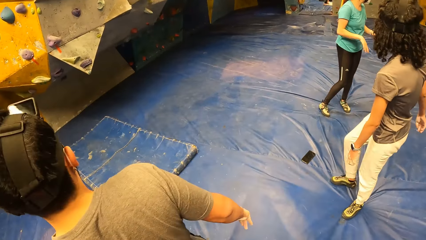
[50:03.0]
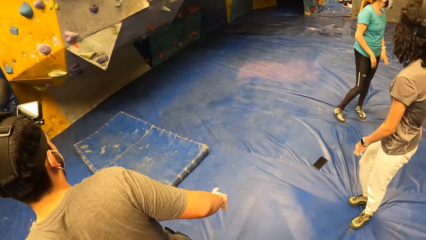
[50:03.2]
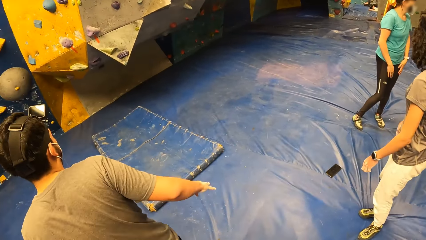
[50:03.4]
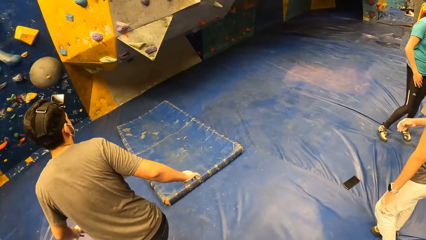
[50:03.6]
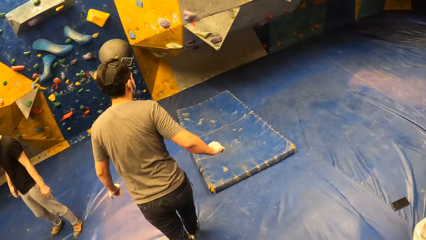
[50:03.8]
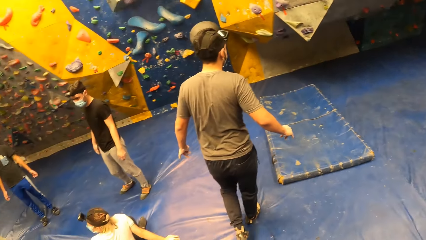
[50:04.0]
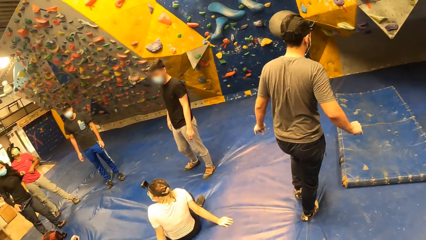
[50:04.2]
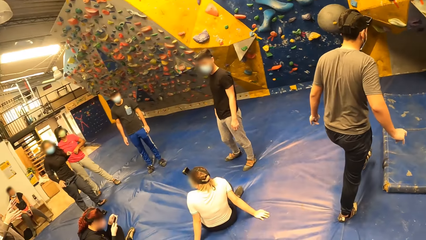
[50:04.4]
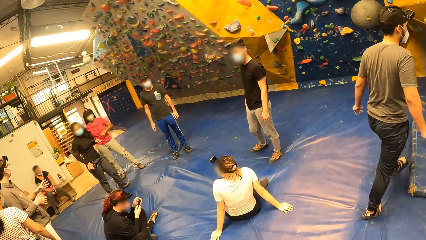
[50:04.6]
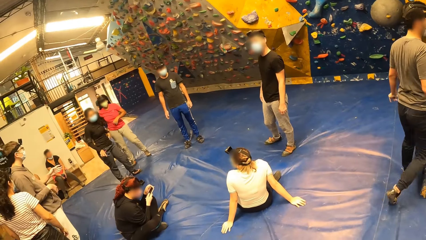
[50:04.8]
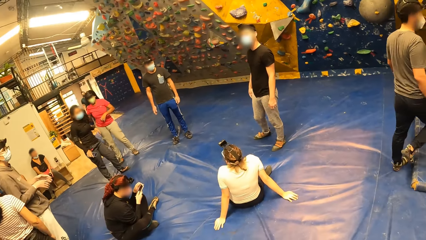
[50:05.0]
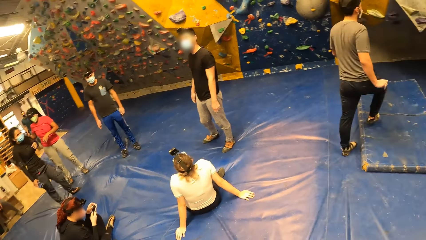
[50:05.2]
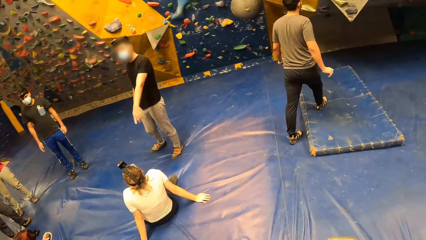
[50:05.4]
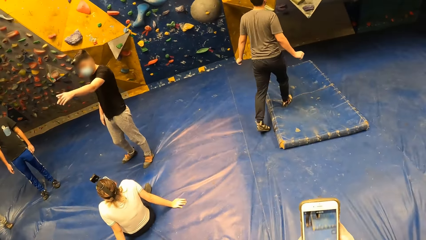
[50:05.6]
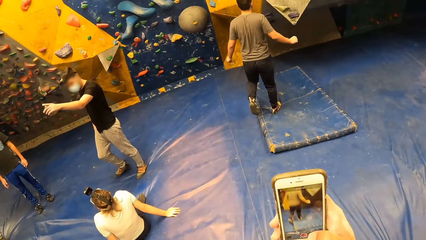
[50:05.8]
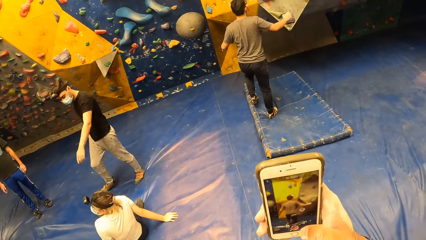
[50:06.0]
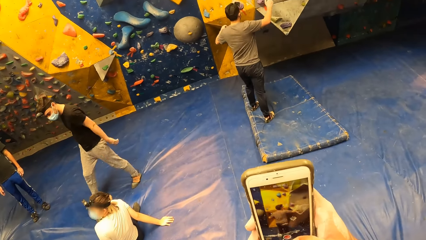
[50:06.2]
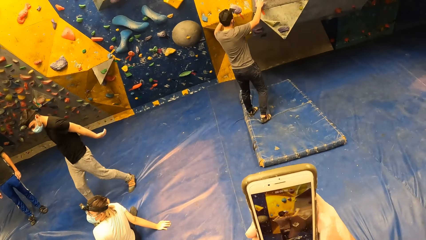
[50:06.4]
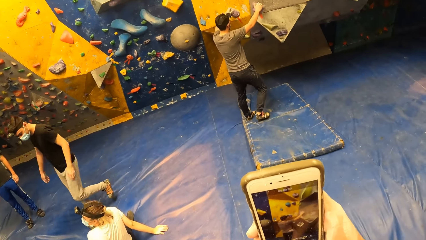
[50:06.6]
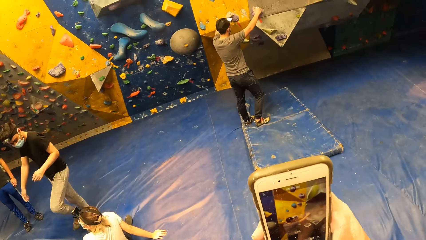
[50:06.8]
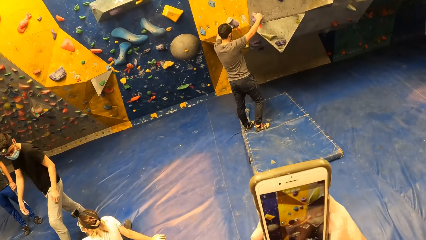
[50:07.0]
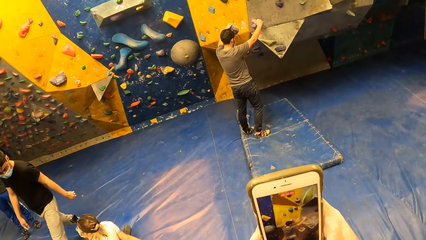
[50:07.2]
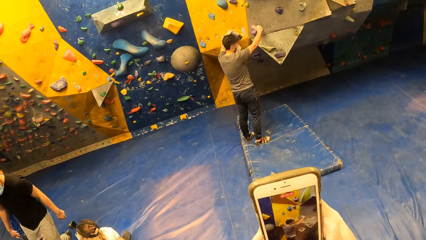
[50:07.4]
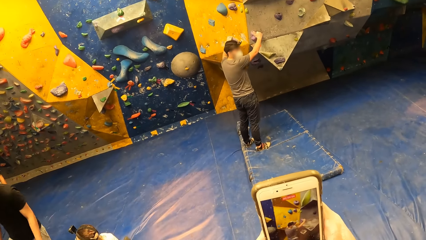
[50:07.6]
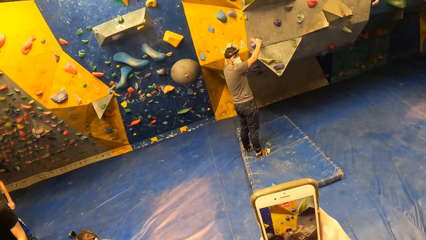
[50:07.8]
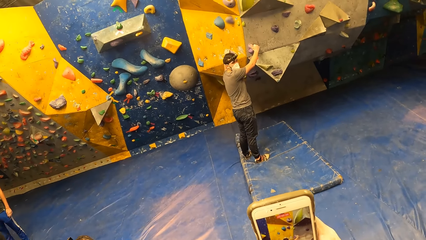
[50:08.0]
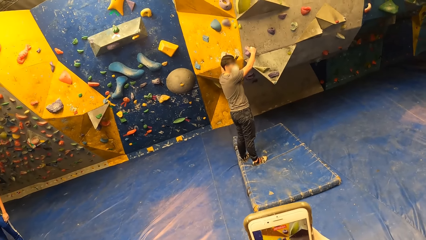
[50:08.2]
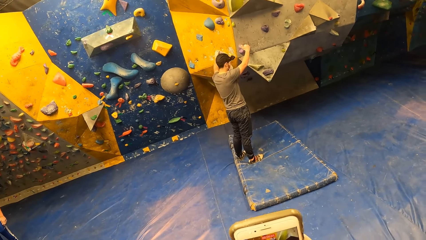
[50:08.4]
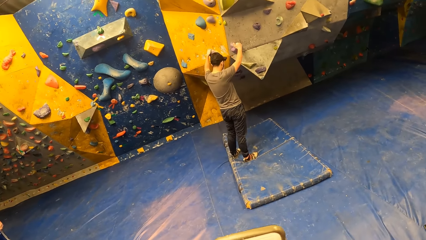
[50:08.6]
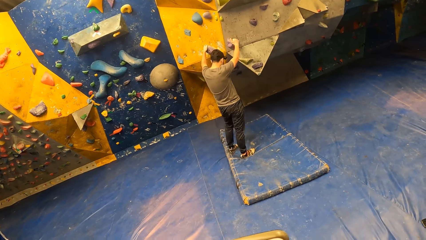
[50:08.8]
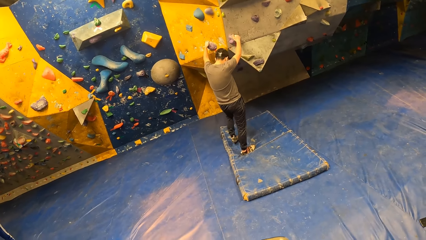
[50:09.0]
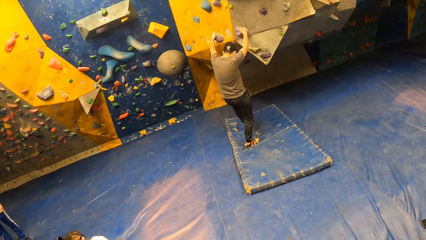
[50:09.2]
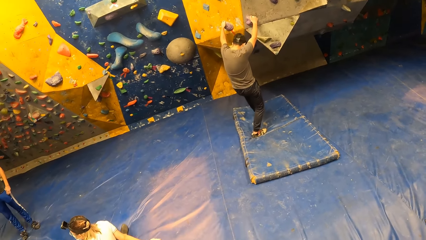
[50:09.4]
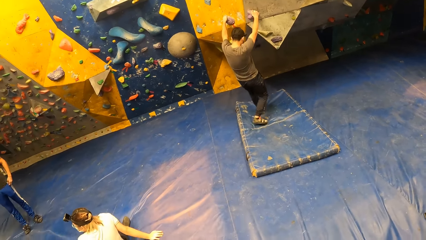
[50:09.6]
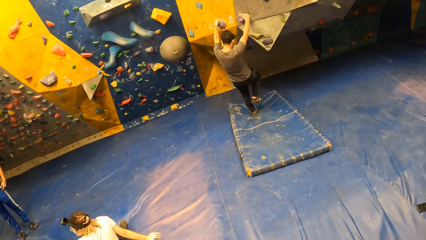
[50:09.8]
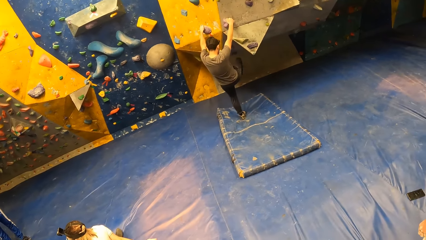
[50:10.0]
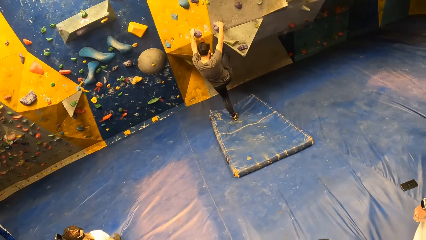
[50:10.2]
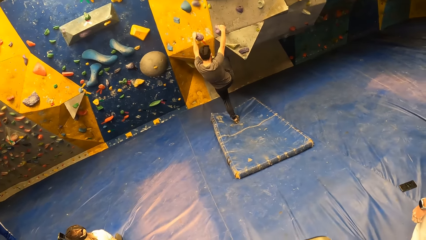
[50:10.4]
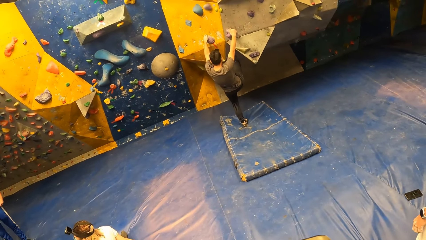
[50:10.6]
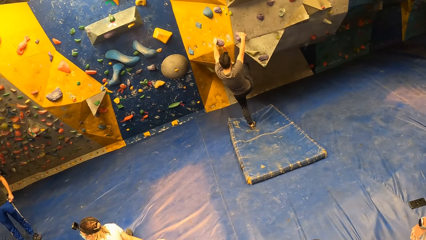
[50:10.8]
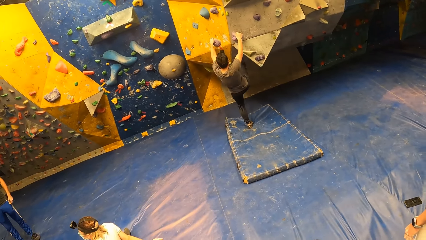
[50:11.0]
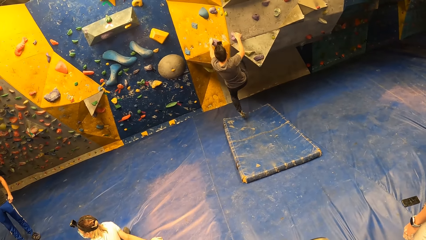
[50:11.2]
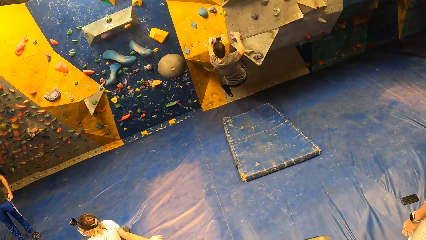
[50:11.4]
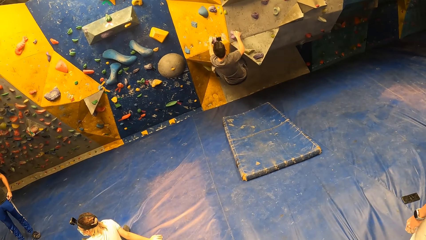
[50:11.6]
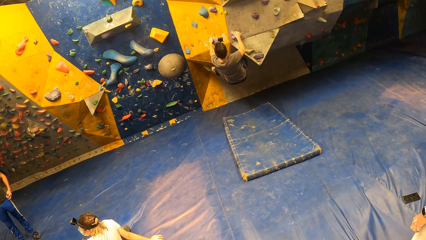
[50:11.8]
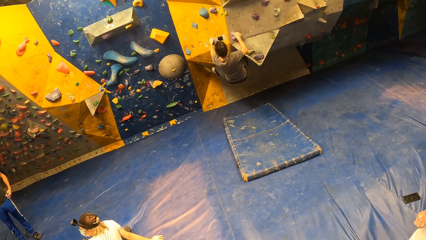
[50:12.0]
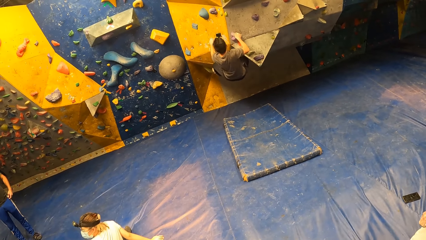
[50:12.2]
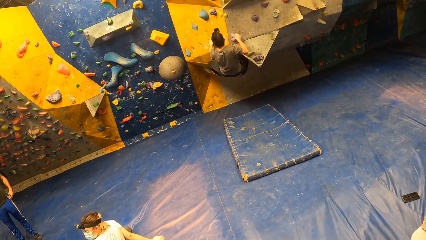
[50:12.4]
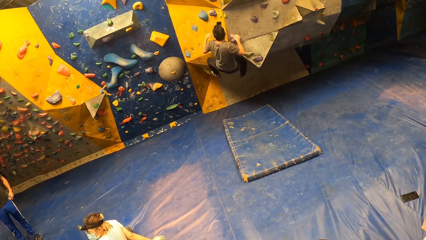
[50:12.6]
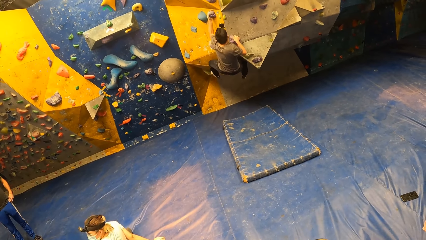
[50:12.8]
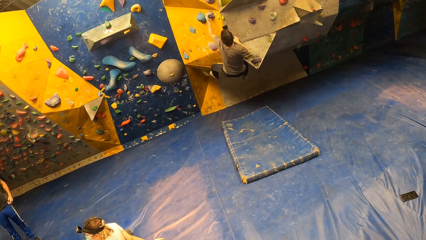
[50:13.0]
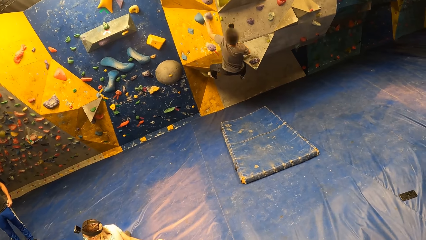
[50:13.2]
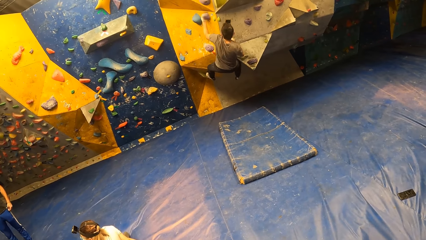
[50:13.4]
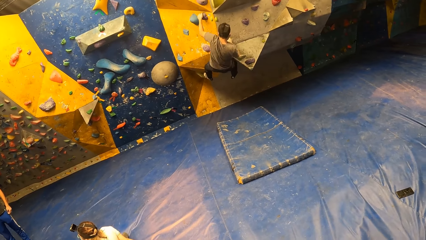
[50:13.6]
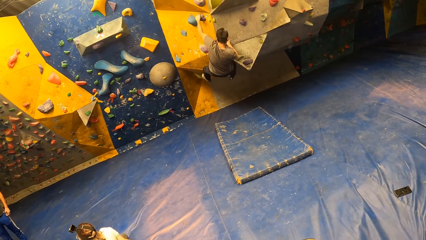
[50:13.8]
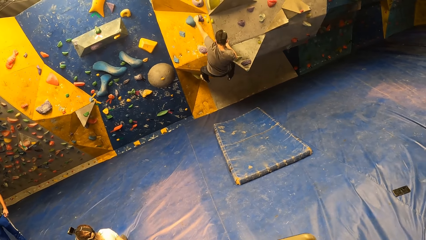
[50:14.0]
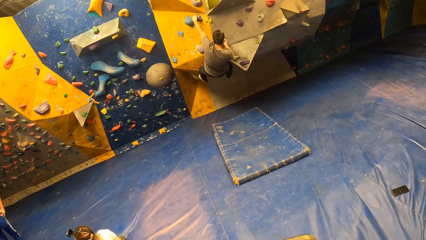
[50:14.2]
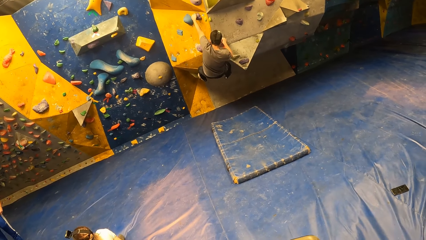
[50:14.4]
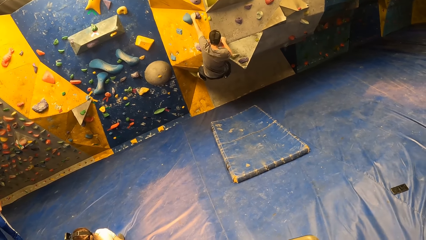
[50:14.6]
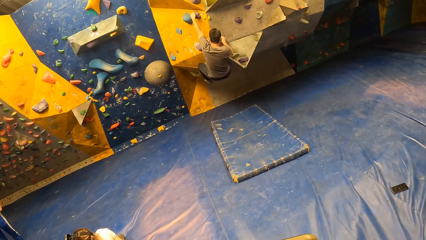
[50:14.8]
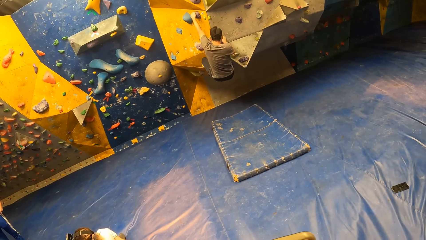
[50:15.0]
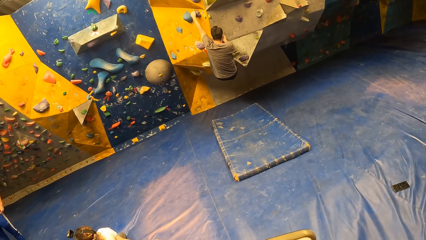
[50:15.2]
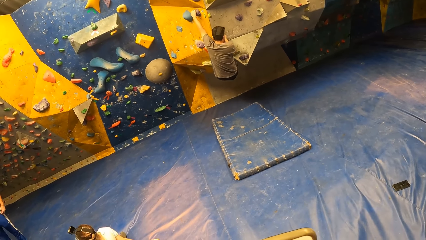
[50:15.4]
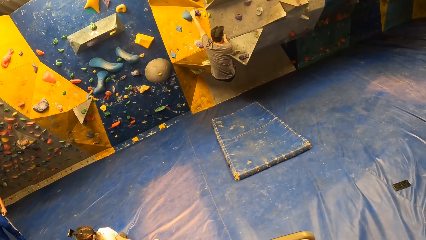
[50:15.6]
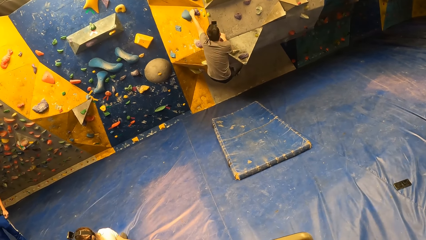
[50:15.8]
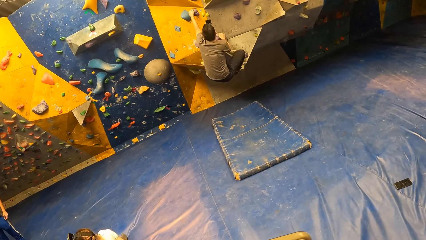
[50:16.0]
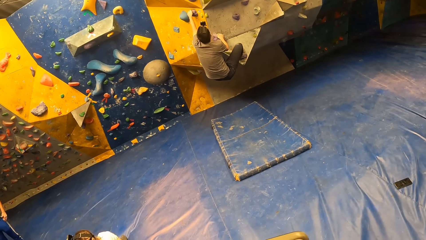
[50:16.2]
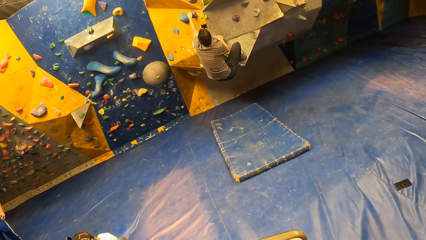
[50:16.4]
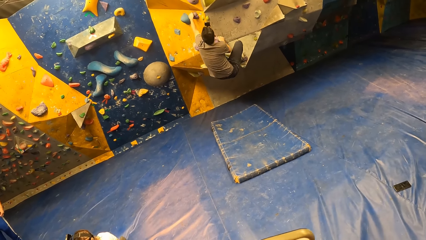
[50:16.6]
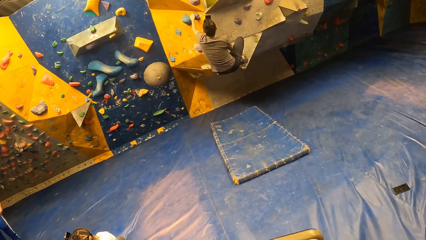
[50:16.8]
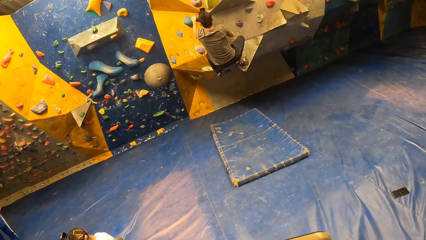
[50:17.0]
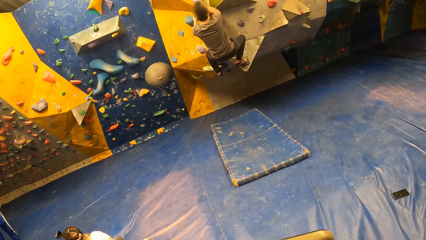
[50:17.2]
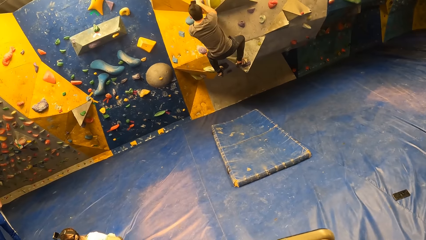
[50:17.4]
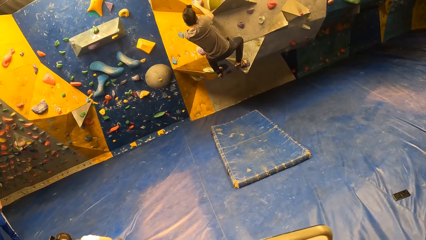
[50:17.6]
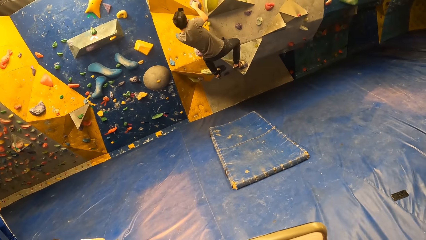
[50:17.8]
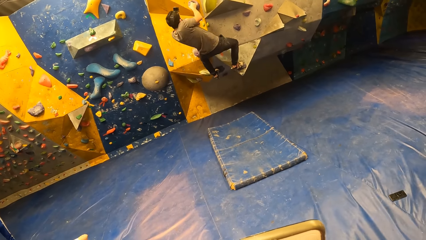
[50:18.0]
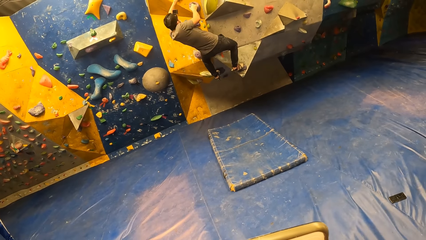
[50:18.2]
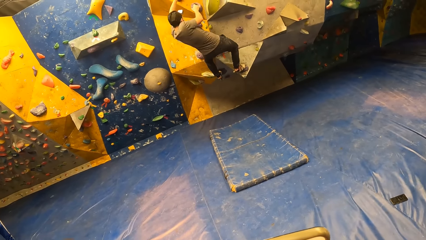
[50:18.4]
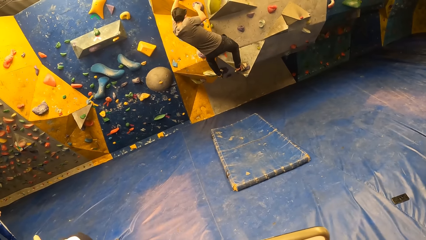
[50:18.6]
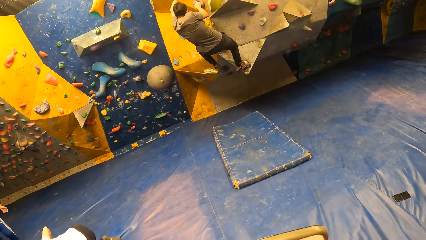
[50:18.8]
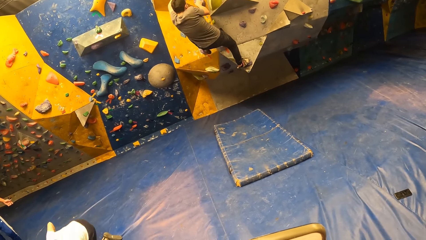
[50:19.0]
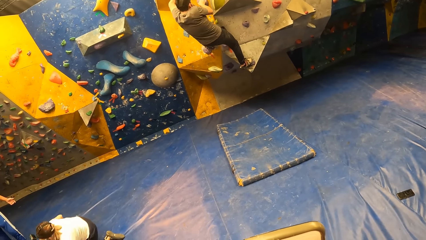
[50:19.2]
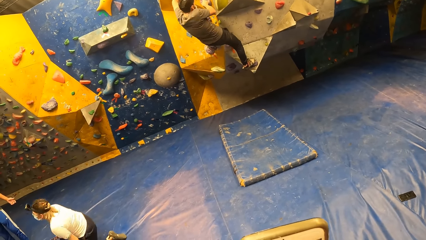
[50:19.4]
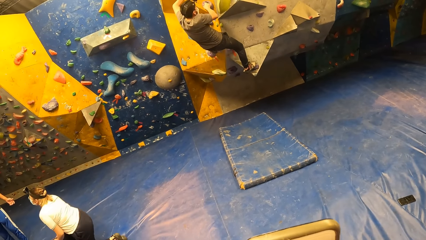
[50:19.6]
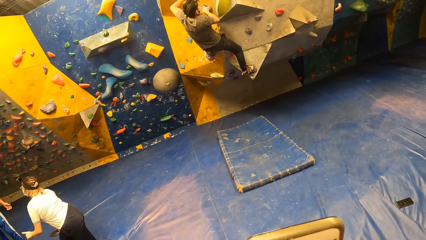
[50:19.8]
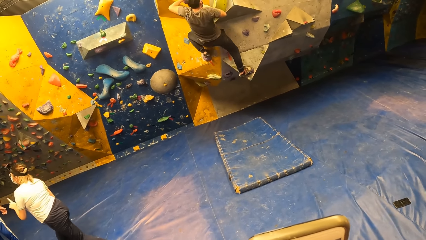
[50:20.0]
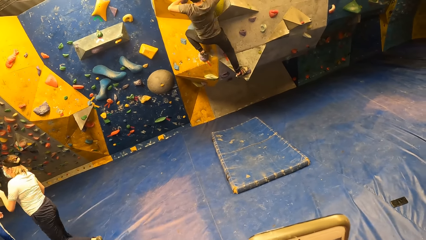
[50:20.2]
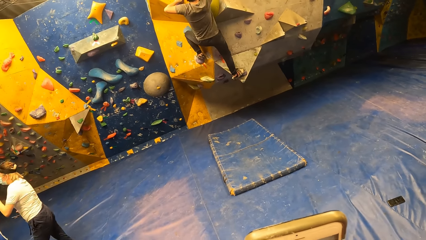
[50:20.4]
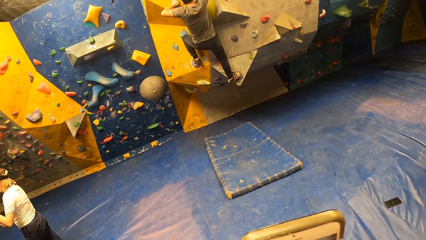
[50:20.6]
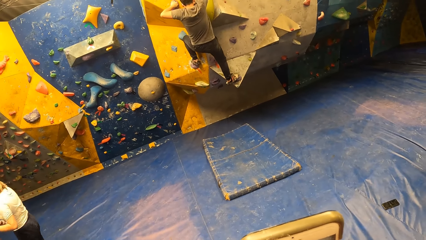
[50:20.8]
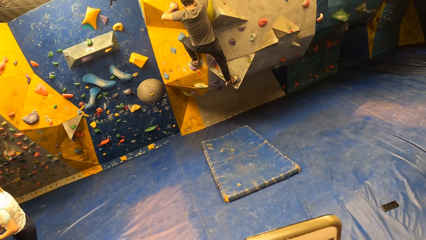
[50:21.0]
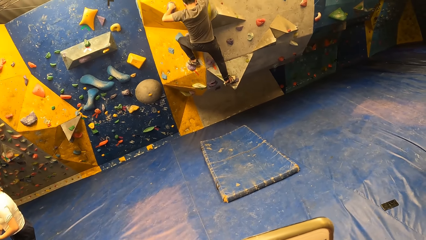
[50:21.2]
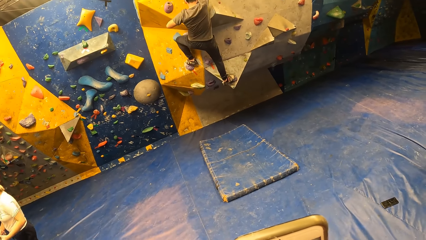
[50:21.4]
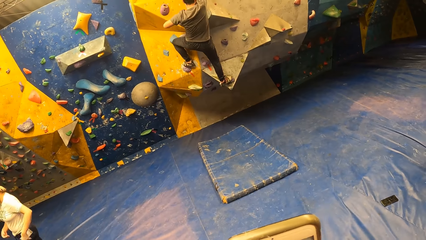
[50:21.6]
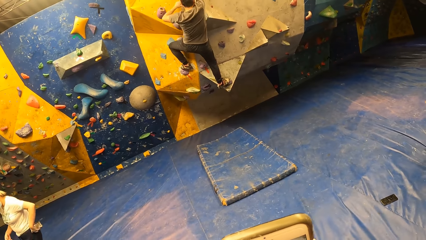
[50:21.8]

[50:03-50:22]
The camera wearer looks around. He records a man with the phone in his right hand. He picks up the phone. He uses the phone. The man climbs the slab climbing wall with both hands and legs. The camera wearer looks around. He uses the phone.
